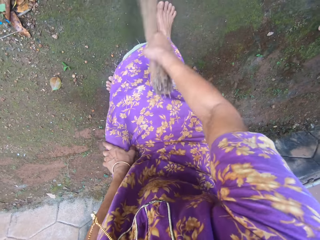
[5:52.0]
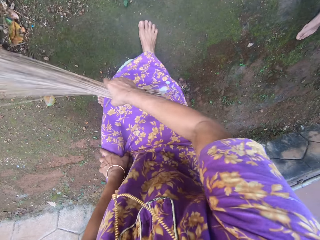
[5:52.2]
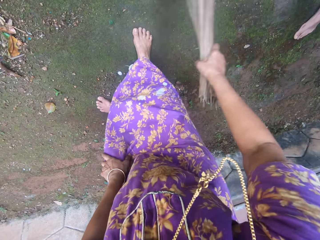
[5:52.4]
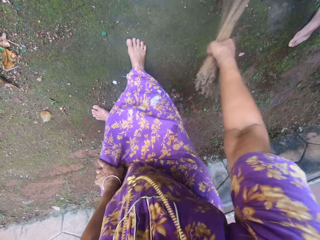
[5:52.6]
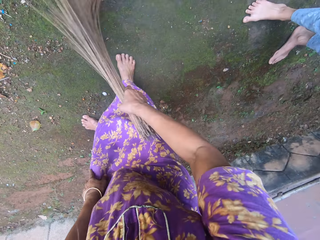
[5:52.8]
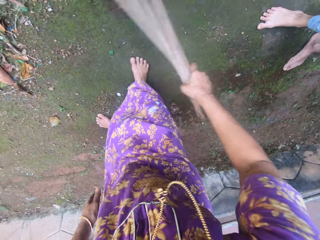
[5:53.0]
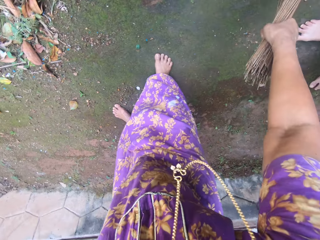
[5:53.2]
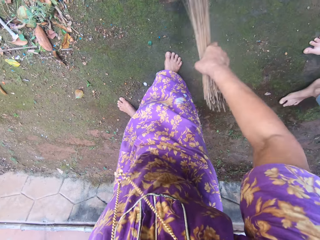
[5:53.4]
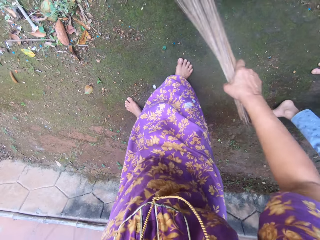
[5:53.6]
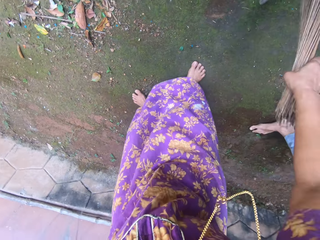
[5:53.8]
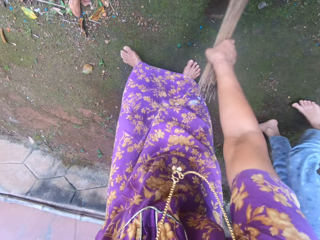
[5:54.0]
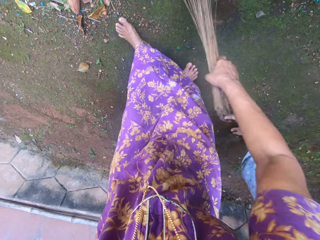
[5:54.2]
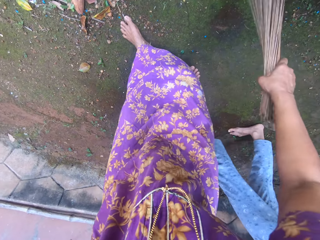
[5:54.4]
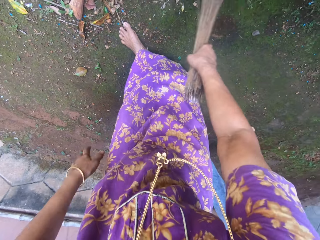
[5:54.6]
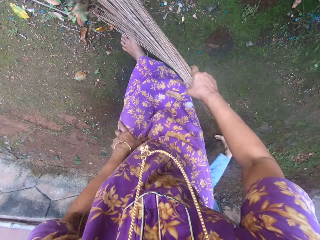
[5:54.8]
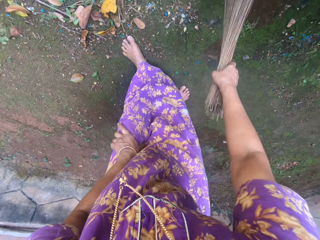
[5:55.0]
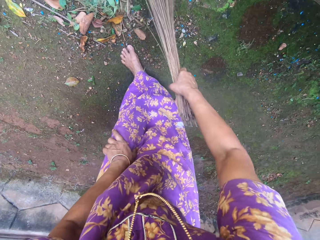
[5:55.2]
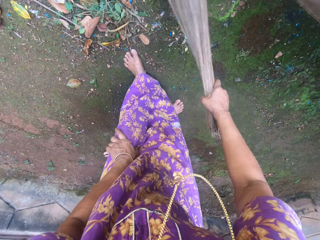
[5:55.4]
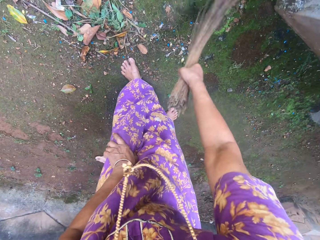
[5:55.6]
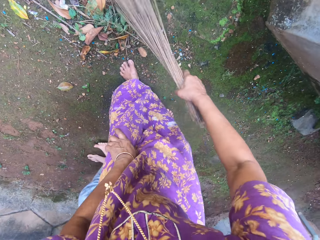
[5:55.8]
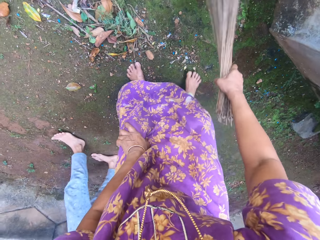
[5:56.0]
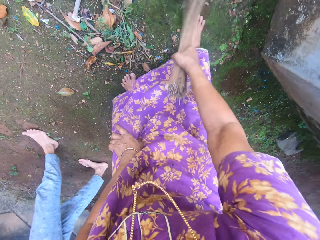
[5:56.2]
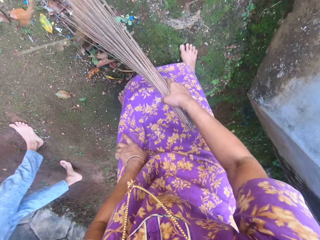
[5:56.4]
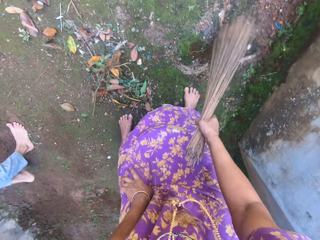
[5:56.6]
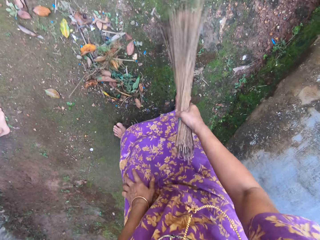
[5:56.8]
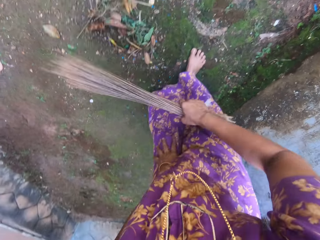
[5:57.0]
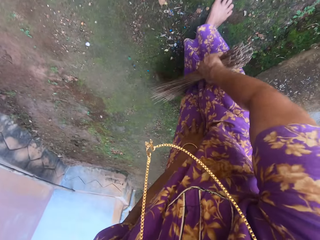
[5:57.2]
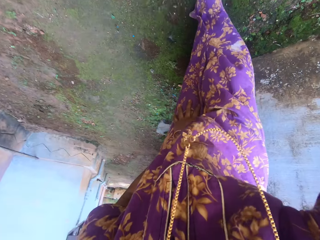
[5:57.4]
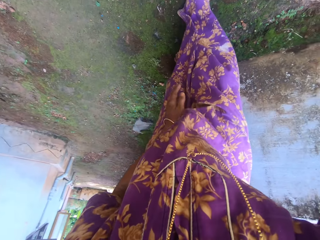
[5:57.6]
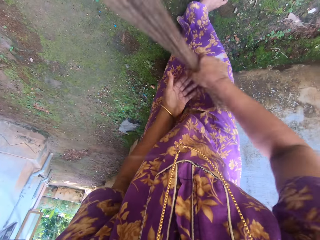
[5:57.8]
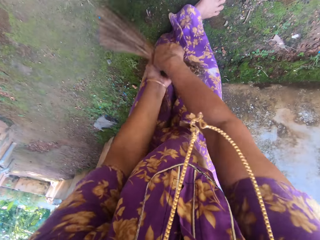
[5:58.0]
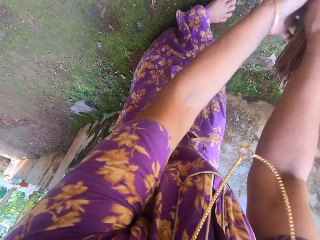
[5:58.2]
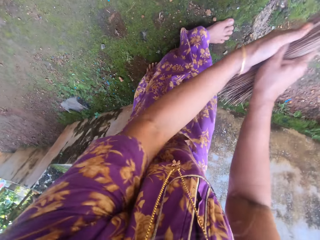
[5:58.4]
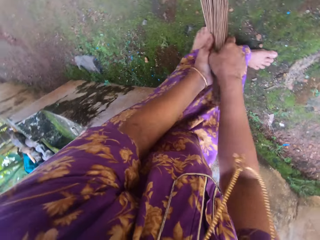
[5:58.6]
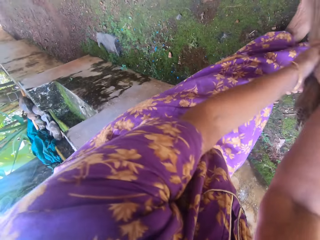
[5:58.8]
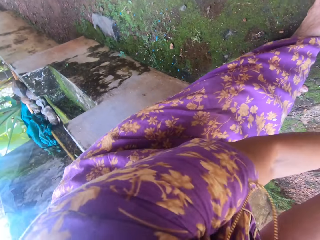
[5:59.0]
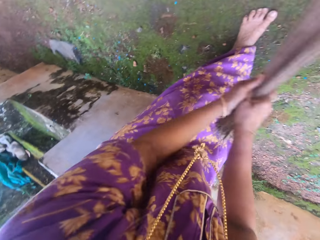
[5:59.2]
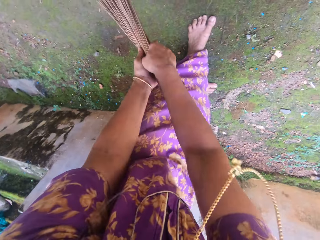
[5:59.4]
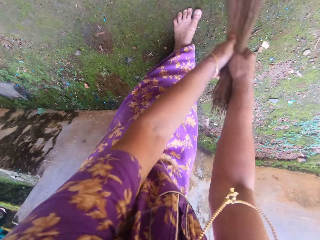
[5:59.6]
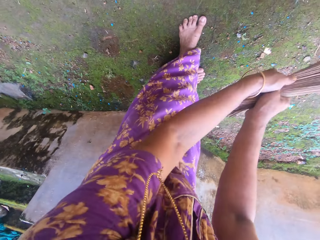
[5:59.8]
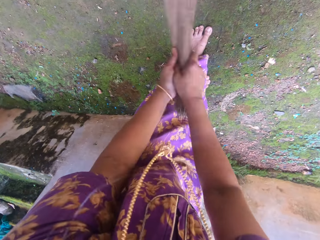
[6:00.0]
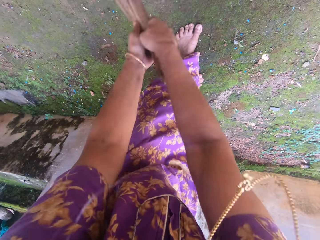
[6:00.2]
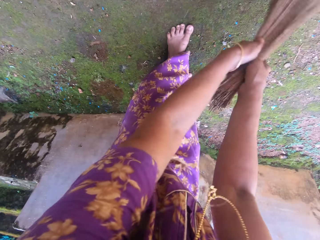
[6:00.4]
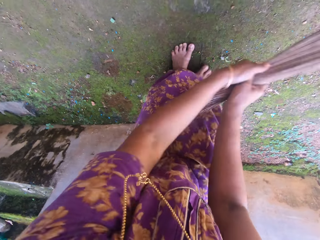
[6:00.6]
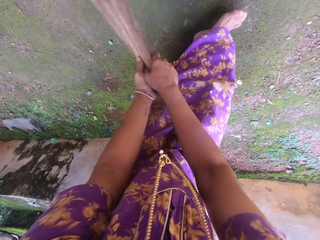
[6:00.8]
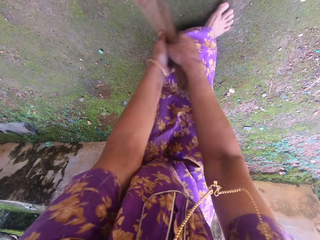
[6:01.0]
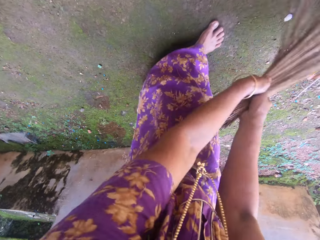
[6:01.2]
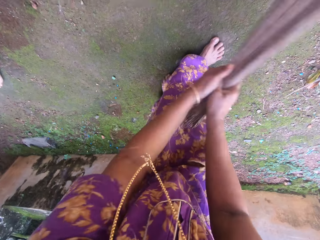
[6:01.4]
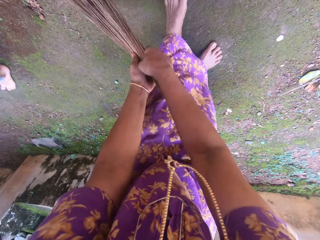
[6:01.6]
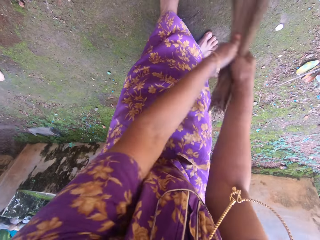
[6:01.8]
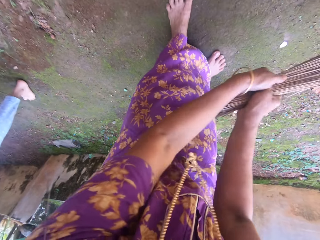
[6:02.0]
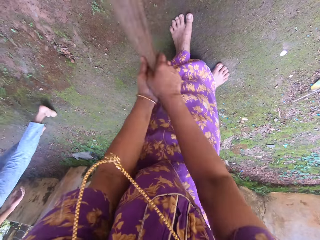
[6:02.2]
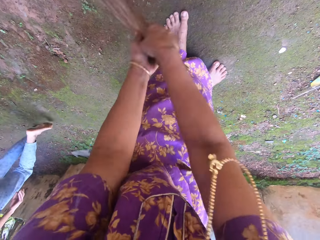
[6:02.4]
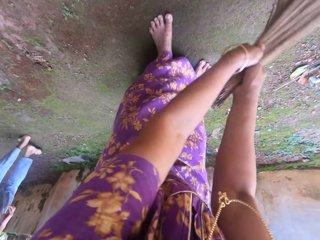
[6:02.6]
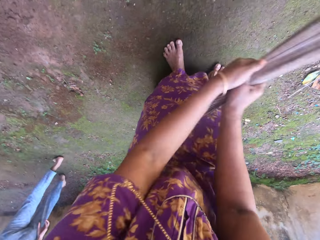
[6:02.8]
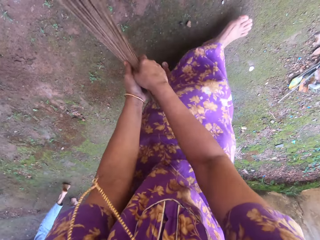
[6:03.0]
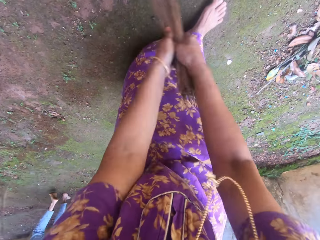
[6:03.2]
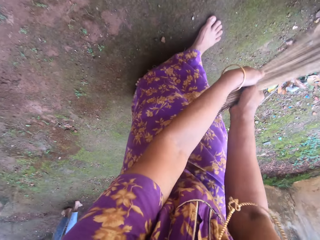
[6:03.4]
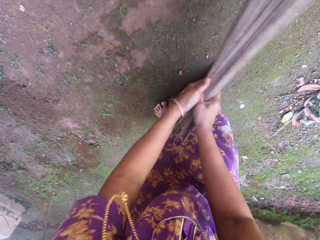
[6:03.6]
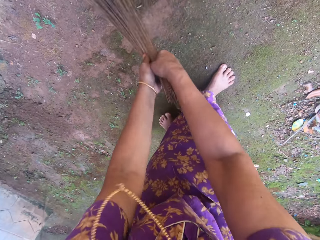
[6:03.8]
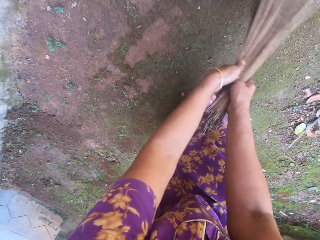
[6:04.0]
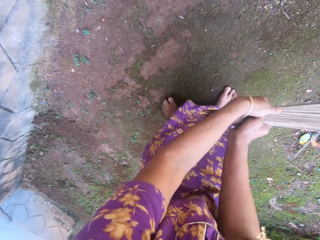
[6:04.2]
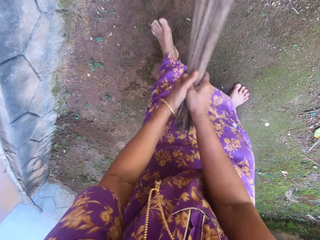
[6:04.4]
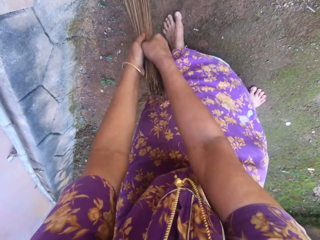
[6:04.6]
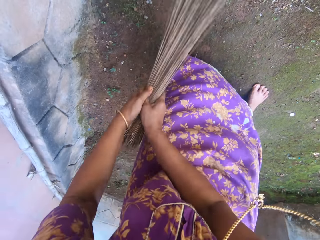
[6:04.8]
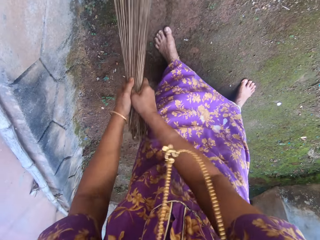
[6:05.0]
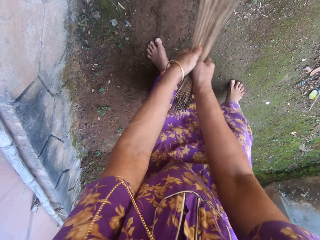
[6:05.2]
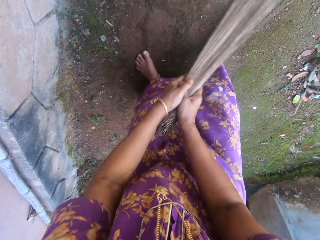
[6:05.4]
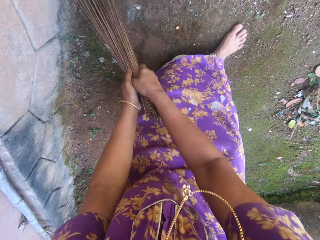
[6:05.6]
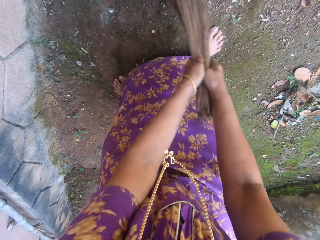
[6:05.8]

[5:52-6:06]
The camera wearer sweeps the ground. They hold the broom with both hands.

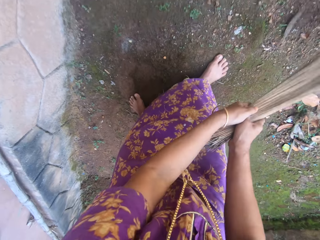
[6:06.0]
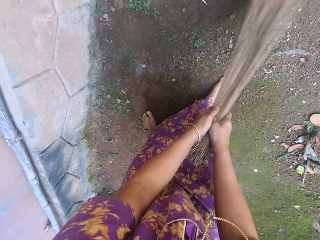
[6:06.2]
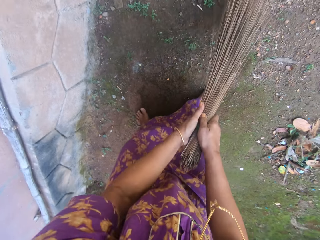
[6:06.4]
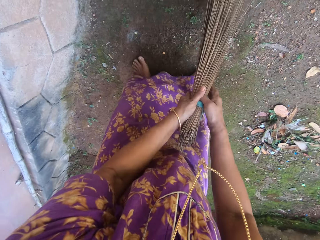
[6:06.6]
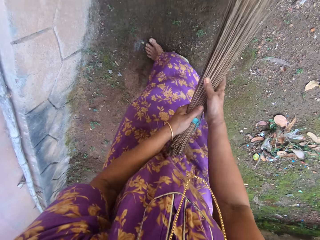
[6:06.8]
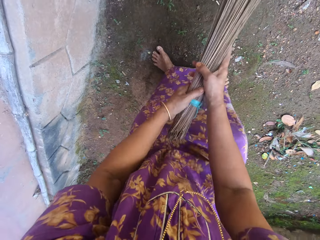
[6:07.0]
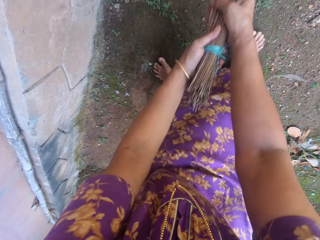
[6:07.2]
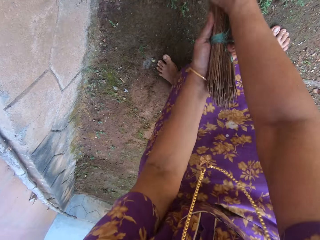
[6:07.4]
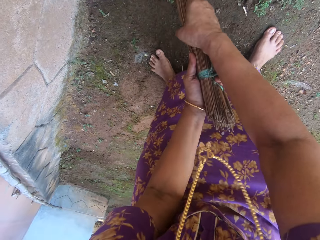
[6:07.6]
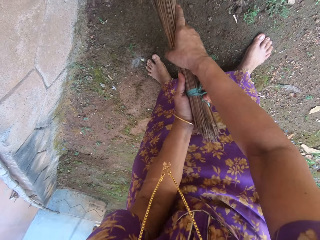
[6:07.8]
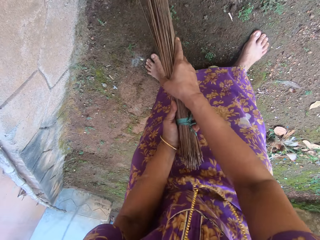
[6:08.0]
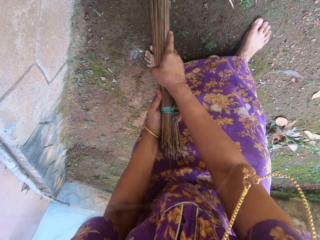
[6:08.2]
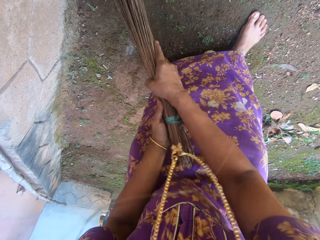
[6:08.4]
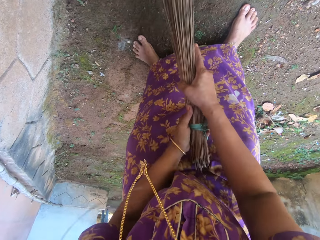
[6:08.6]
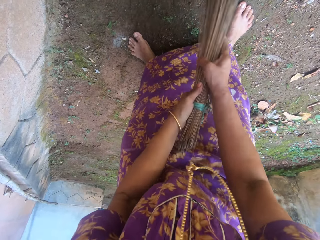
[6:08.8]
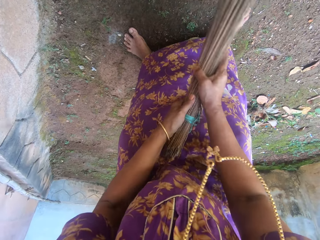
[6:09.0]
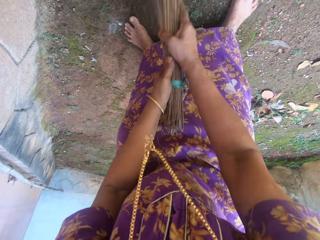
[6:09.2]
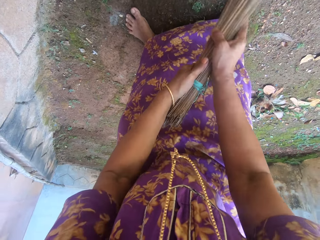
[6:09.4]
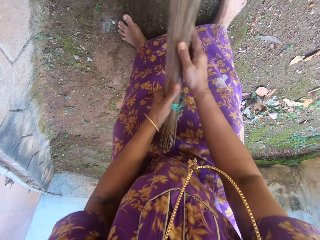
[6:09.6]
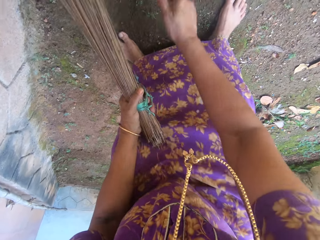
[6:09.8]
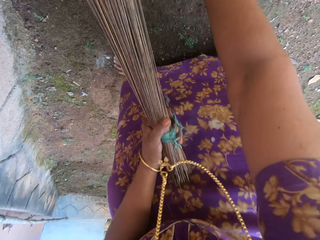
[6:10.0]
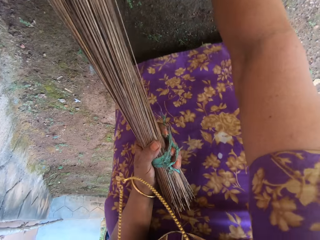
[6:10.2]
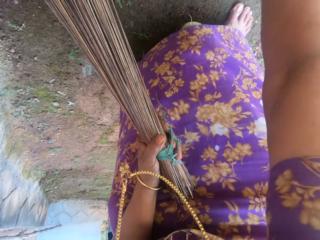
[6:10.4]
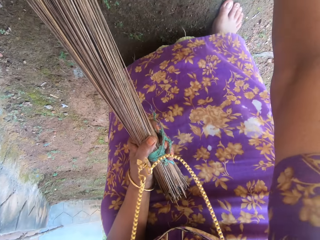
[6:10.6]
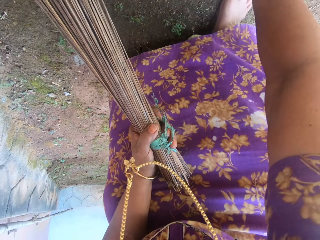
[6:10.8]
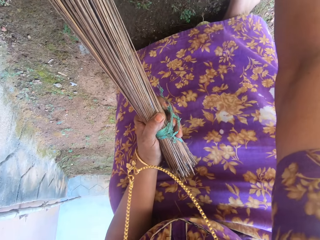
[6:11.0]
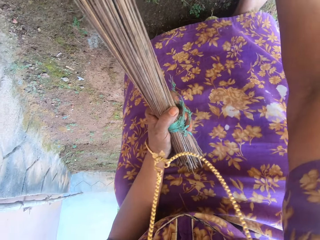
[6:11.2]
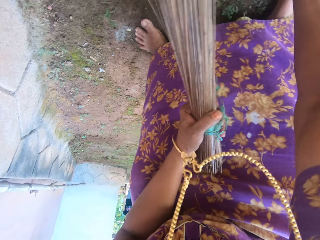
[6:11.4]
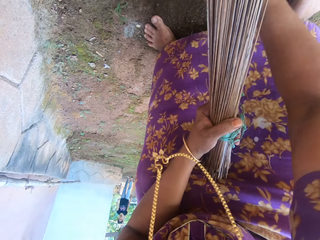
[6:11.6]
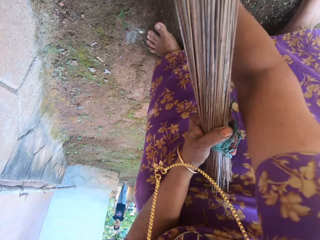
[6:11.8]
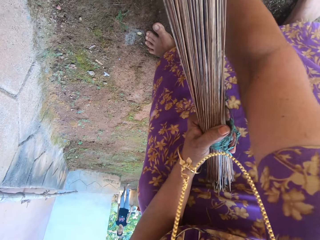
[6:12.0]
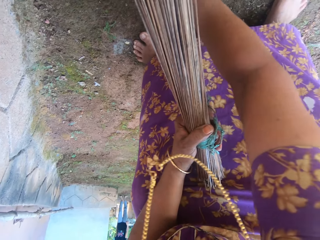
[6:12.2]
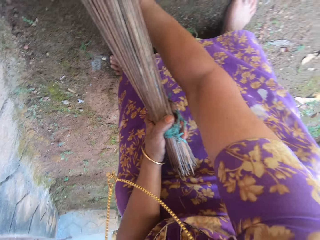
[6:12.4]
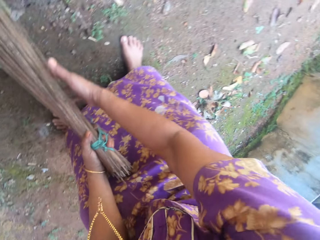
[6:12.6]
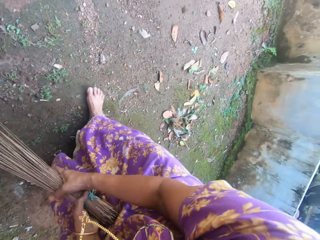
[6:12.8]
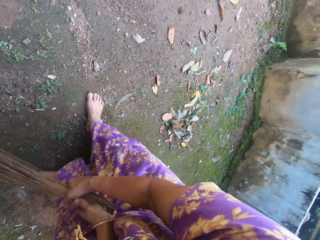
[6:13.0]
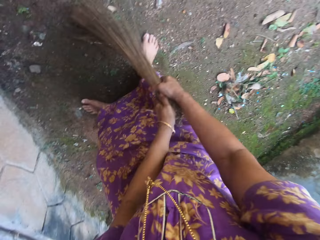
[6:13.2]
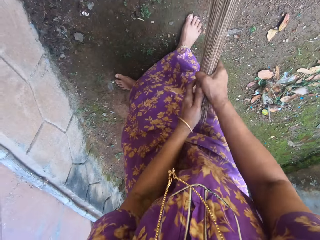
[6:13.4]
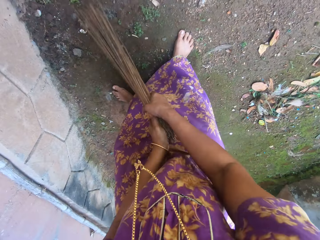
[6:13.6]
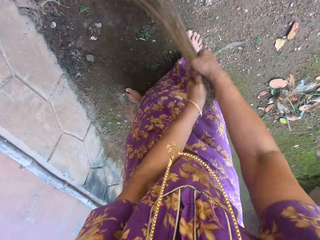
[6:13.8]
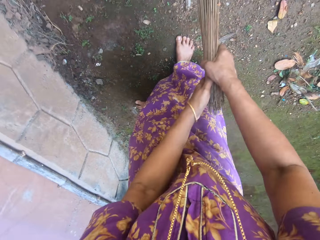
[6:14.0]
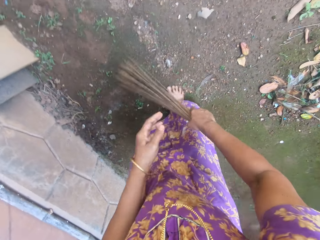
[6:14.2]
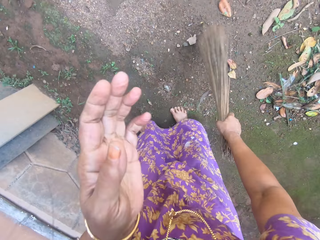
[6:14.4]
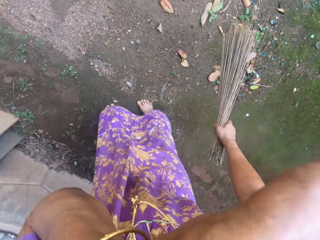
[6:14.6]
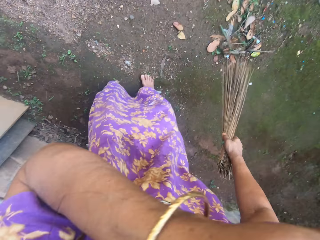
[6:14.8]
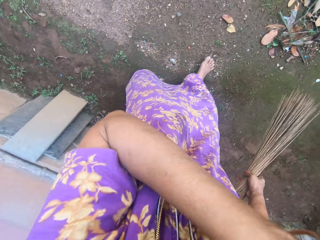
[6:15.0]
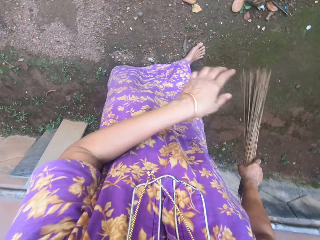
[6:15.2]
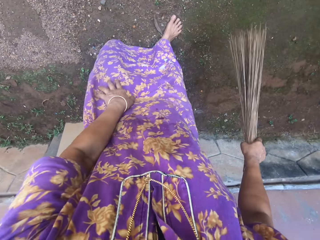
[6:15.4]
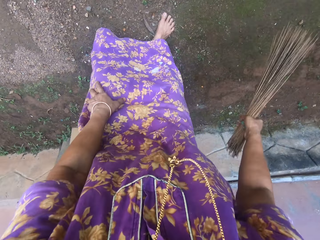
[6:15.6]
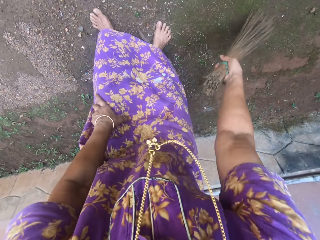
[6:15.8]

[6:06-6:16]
The camera wearer uproots grass. They sweep the compound.
